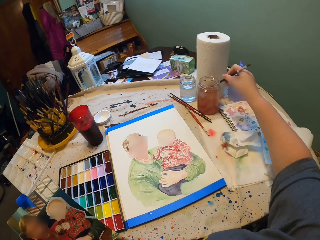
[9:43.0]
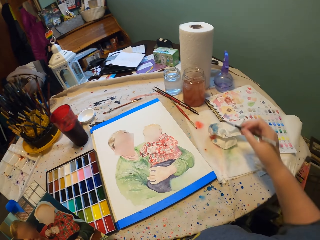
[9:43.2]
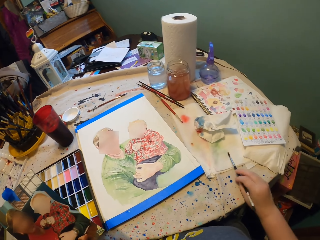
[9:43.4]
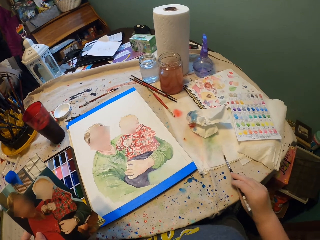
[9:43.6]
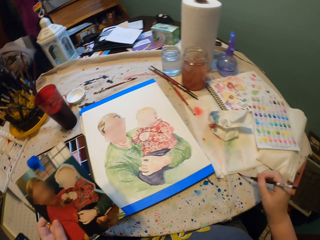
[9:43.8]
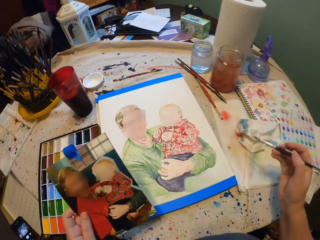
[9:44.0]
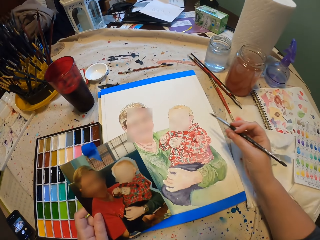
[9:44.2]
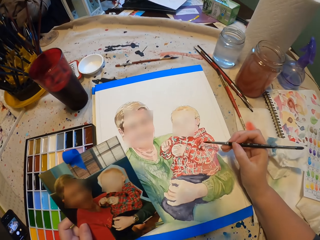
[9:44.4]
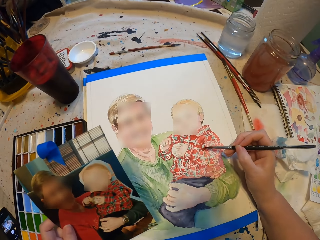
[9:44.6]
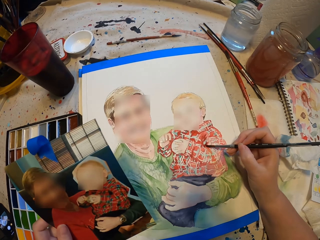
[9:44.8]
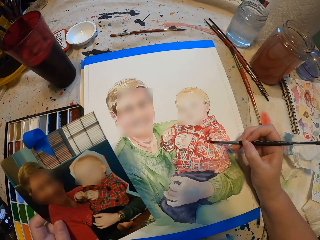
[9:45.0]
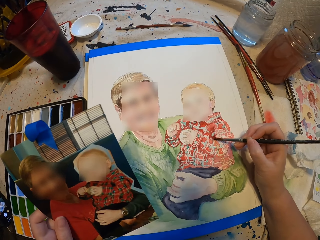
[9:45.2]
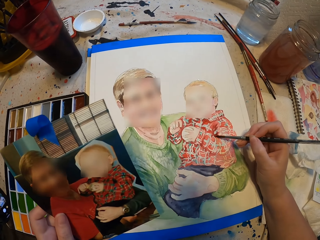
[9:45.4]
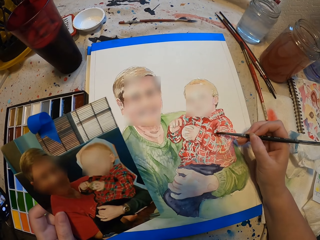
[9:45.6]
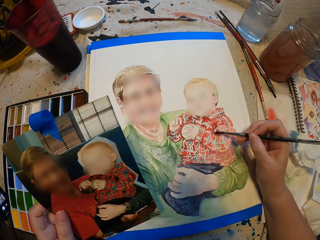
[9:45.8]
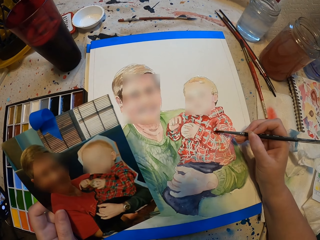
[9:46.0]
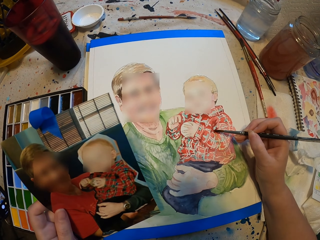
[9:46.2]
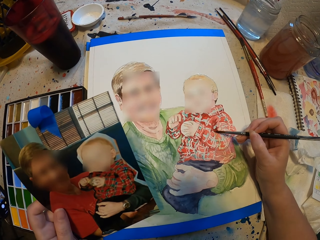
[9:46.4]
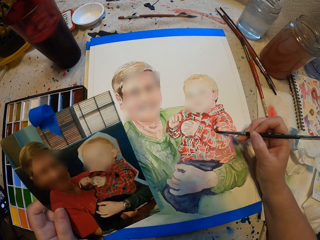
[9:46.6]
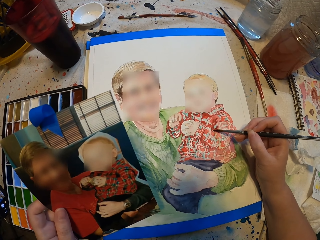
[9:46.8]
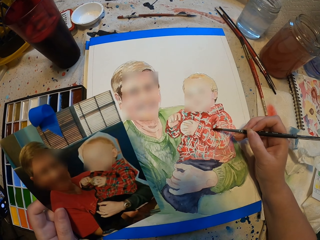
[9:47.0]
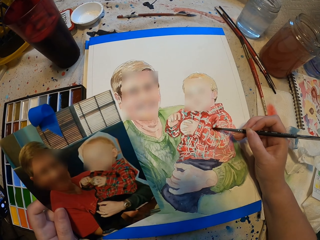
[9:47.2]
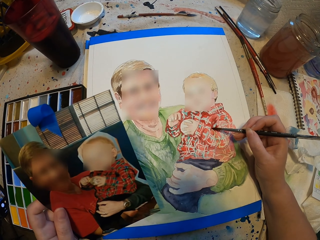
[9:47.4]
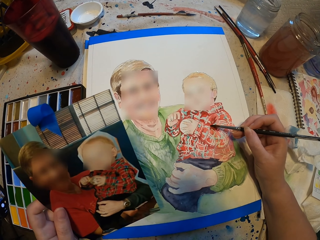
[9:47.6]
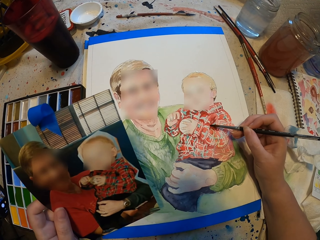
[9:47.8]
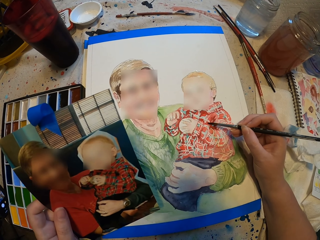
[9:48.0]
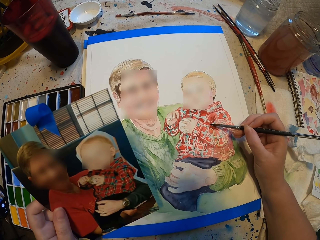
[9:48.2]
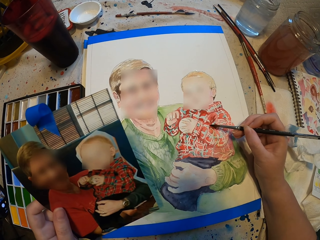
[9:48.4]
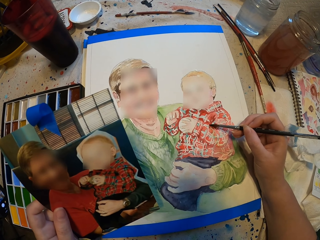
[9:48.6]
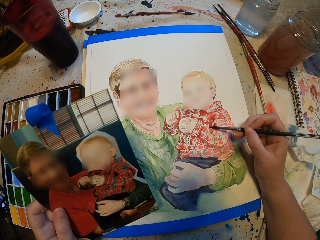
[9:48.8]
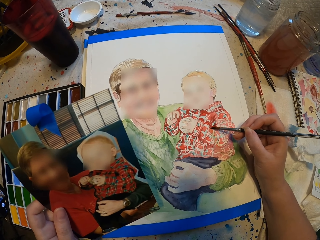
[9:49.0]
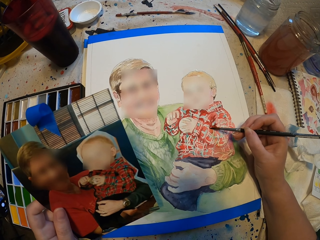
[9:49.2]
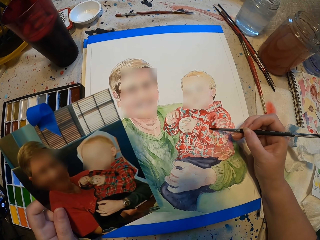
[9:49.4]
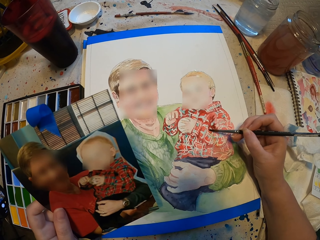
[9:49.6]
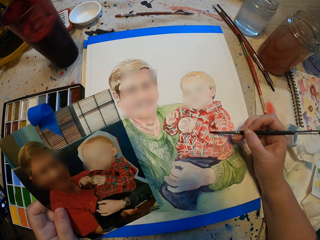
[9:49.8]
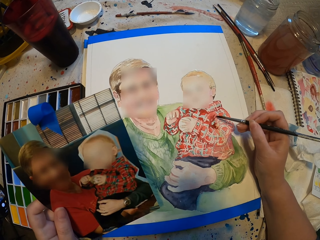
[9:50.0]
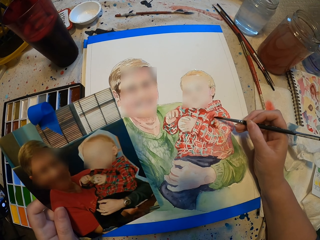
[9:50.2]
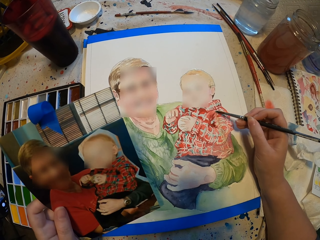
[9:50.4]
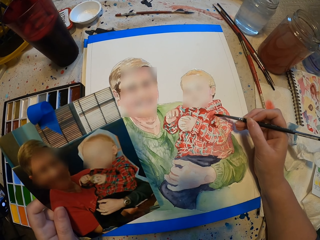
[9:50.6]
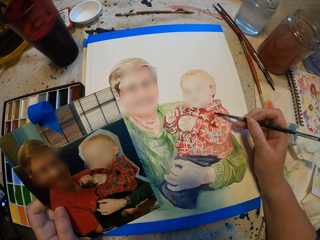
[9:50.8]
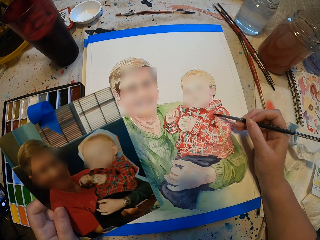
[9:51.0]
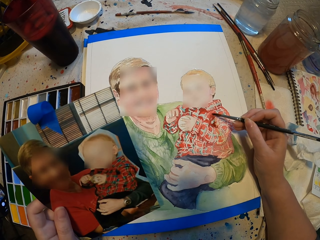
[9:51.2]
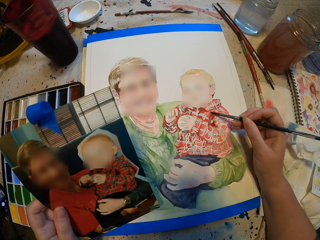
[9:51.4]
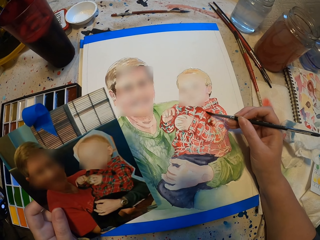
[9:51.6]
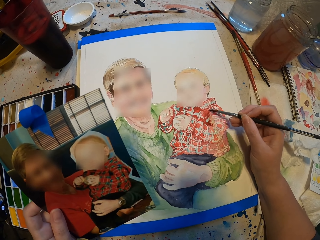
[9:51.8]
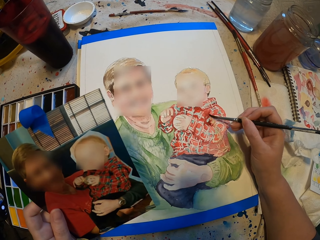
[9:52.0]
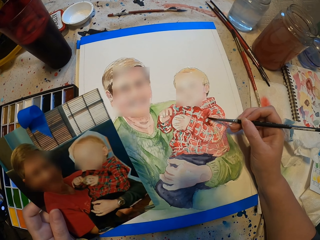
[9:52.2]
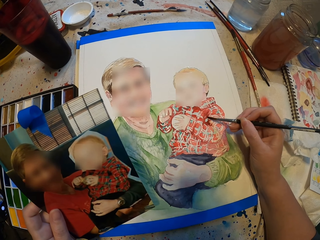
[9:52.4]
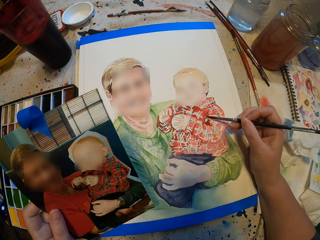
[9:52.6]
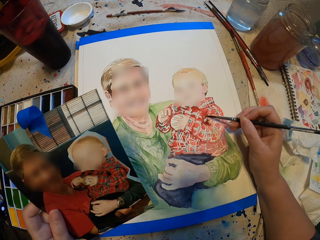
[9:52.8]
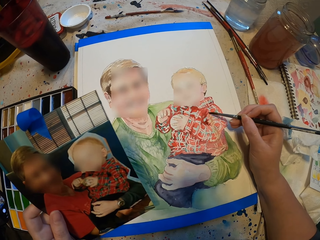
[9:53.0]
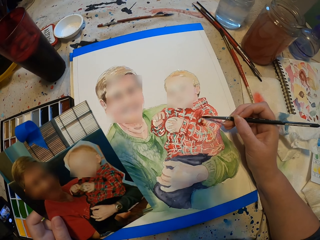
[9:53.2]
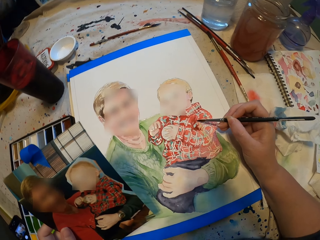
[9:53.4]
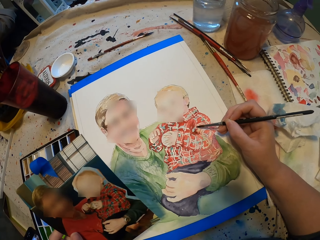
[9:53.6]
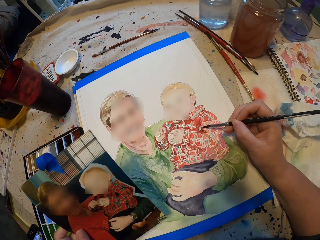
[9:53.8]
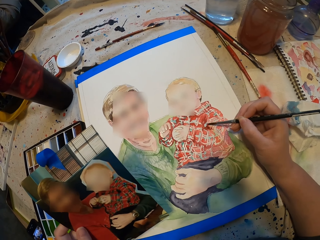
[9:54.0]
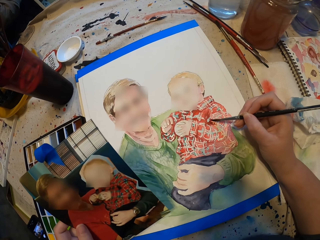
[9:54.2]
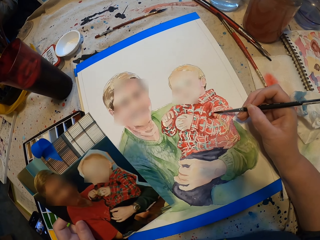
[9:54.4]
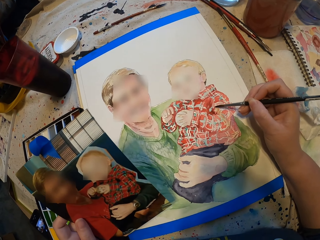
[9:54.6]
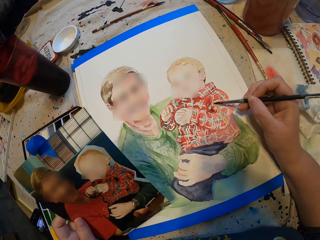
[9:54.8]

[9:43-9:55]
The camera wearer wipes the paint brush. They paint.

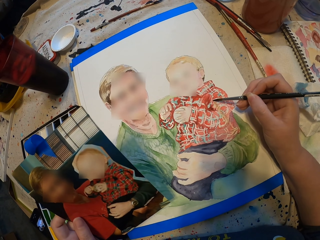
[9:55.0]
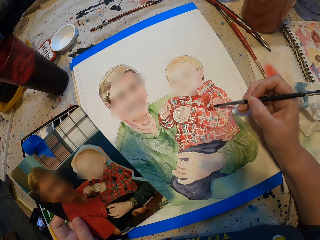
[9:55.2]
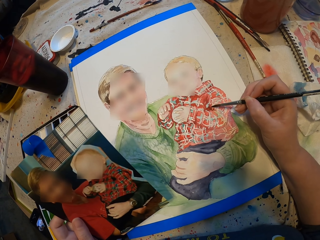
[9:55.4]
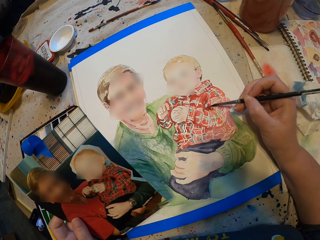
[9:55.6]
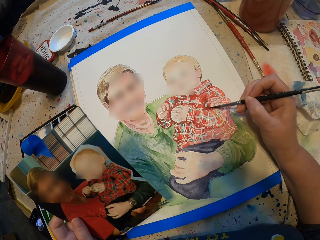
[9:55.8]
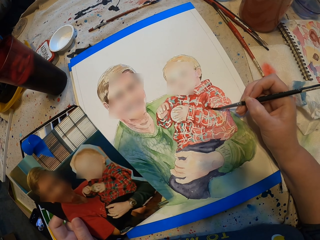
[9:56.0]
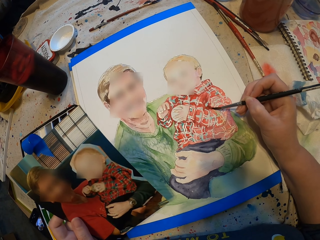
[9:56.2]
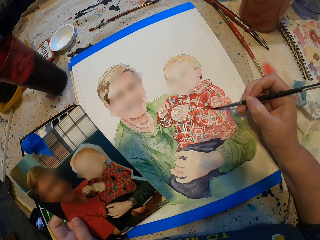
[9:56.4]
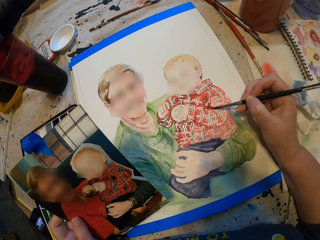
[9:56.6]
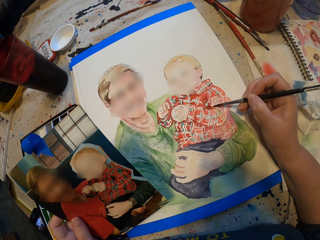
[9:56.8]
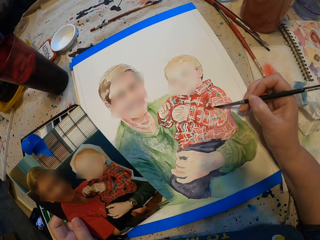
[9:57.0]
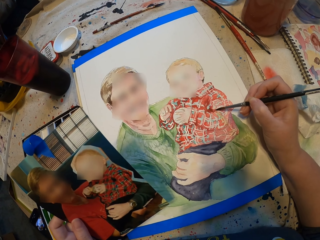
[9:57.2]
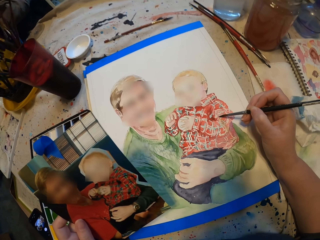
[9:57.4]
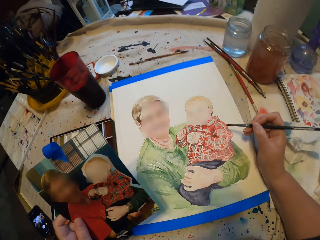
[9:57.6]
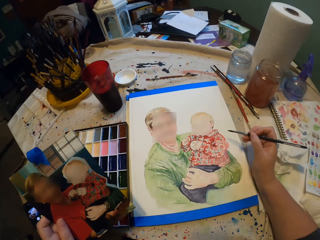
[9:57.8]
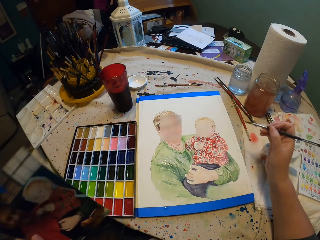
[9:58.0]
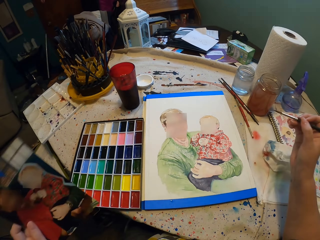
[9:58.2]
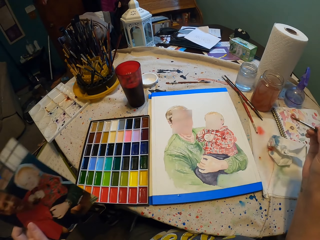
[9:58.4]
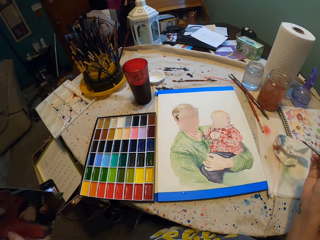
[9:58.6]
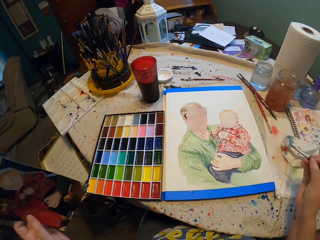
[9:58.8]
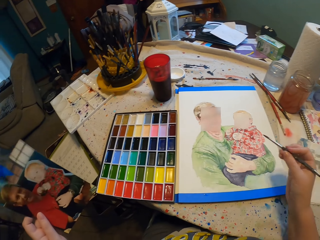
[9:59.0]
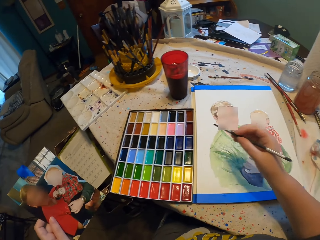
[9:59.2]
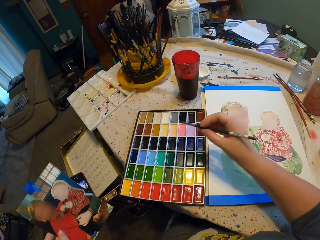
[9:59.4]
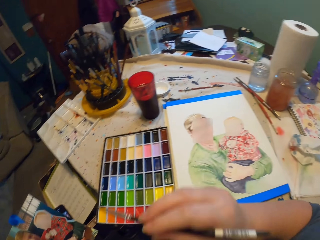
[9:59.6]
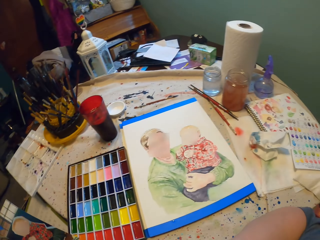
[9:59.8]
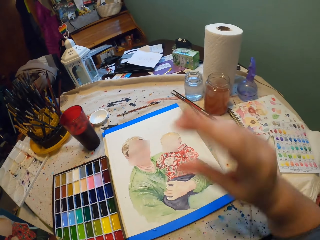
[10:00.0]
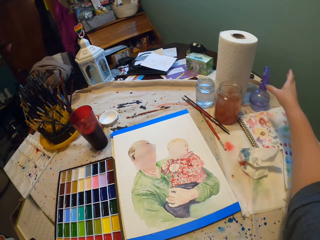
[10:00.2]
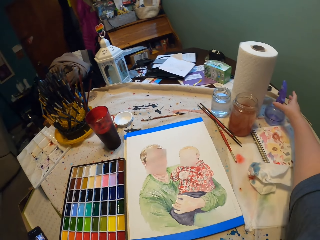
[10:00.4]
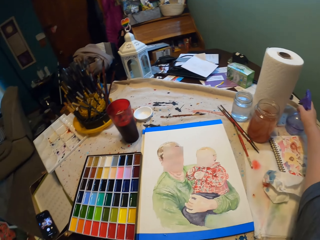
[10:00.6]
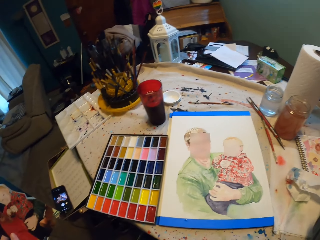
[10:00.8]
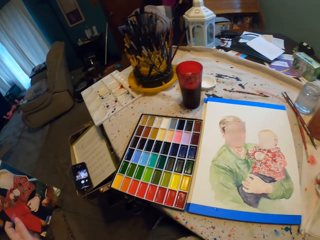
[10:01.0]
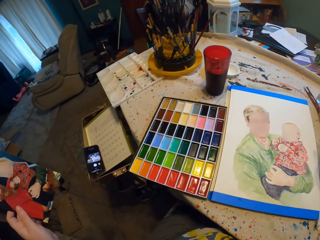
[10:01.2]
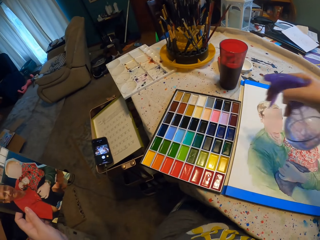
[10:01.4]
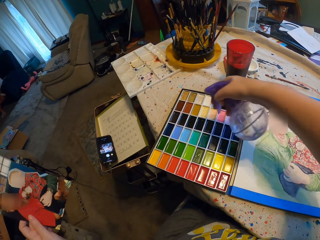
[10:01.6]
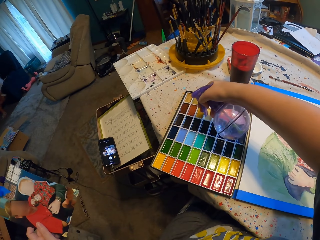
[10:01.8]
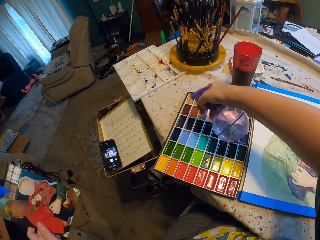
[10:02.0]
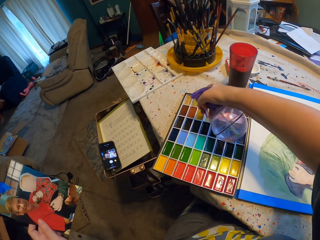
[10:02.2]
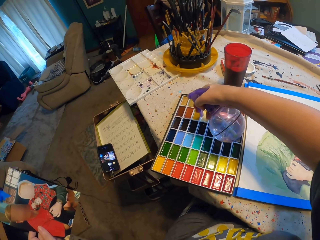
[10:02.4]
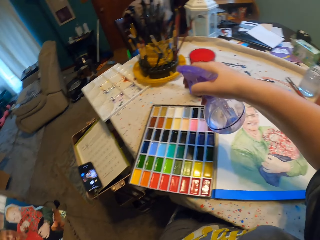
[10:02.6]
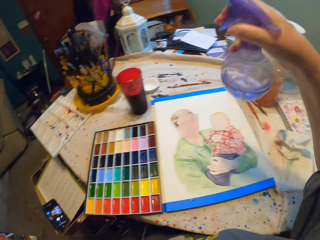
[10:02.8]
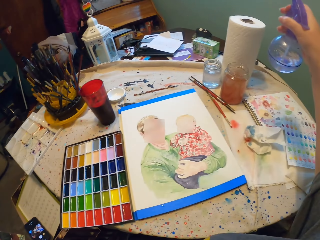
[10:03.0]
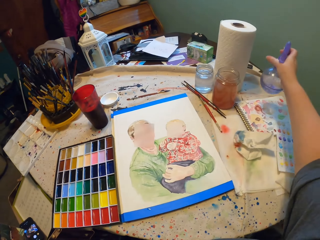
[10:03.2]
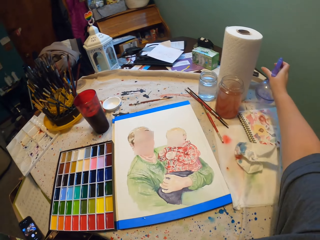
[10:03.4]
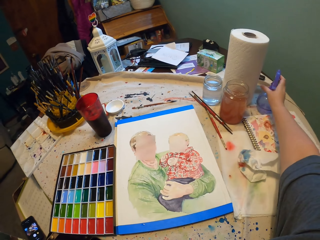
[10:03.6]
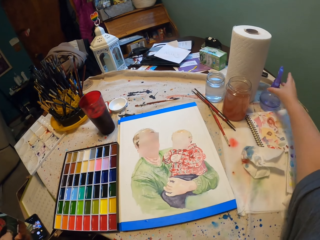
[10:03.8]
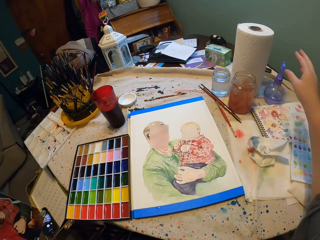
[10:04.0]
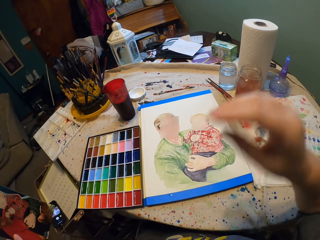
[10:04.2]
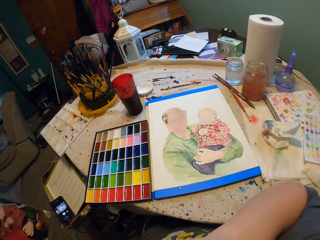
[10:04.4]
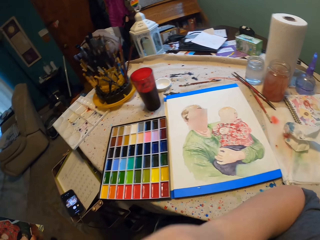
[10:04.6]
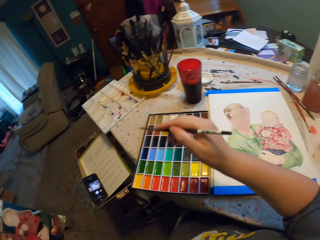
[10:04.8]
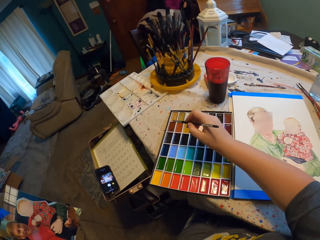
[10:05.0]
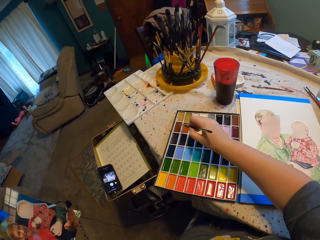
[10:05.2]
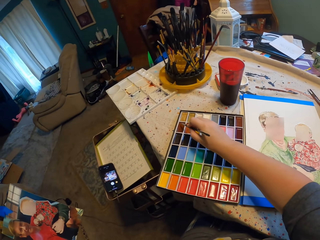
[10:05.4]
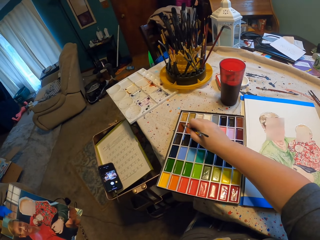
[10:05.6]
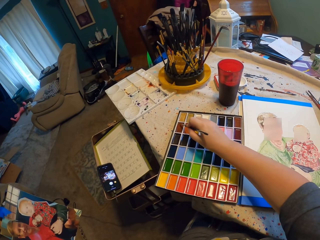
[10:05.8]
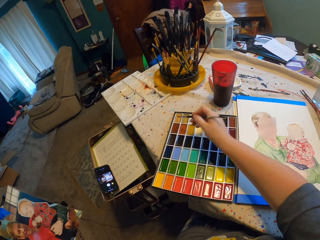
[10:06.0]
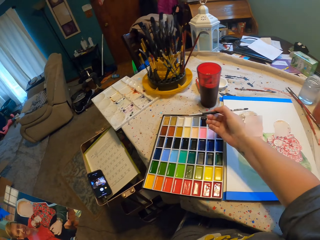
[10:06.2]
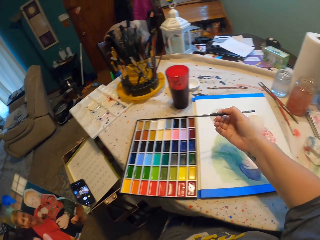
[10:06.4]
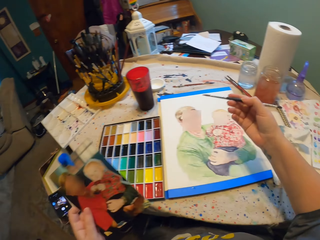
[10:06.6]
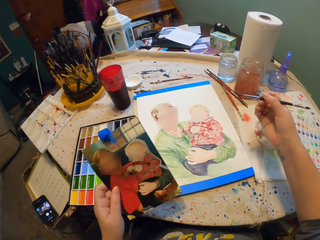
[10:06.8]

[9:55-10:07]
The camera wearer looks at a painting. They pick up the water bottle, spray water on the paint, and drop the water bottle. They hold the paint brush, put the paintbrush in the paint, and paint.
